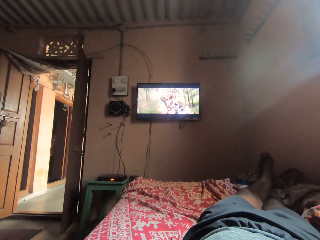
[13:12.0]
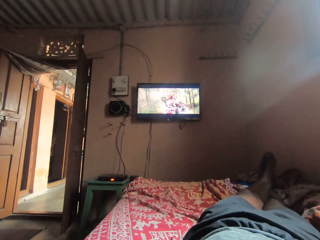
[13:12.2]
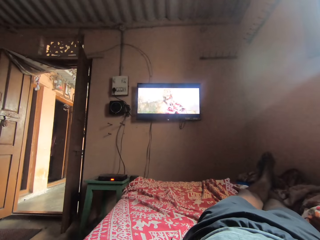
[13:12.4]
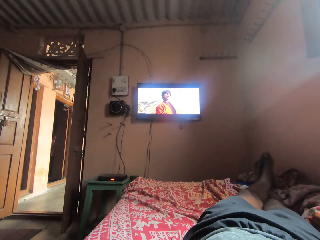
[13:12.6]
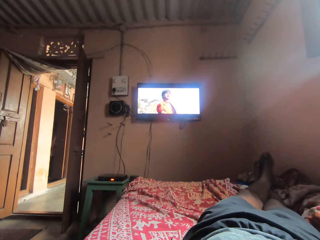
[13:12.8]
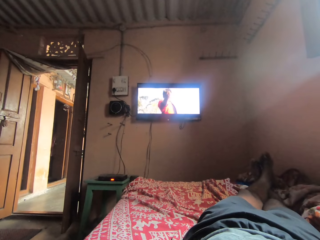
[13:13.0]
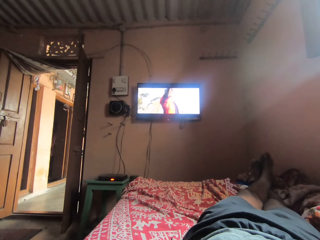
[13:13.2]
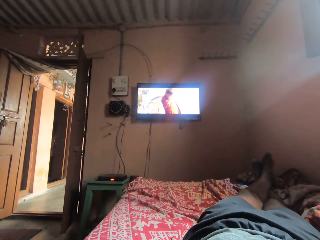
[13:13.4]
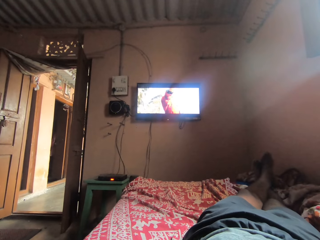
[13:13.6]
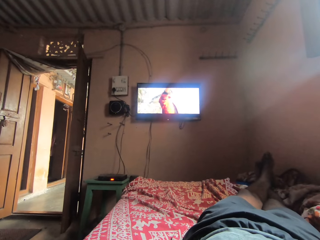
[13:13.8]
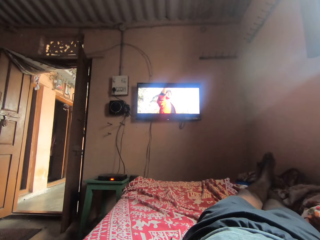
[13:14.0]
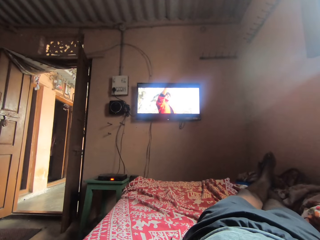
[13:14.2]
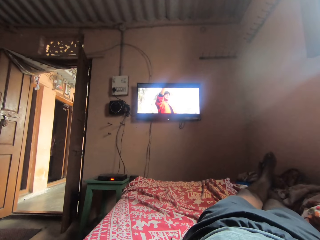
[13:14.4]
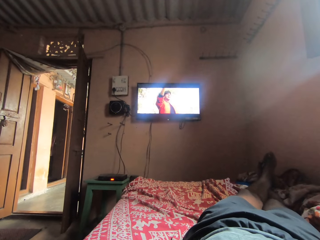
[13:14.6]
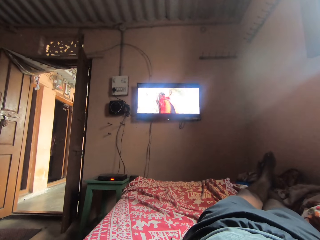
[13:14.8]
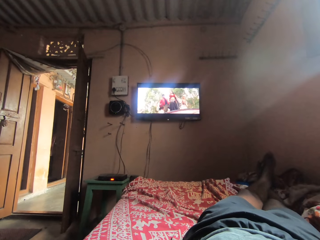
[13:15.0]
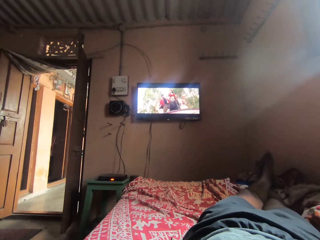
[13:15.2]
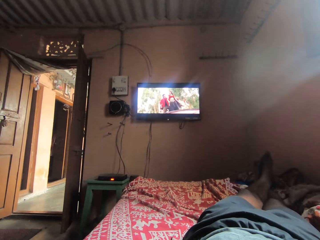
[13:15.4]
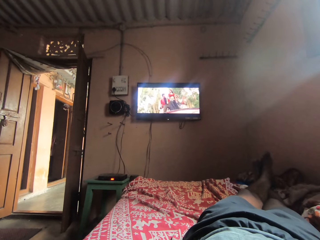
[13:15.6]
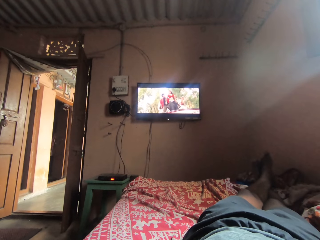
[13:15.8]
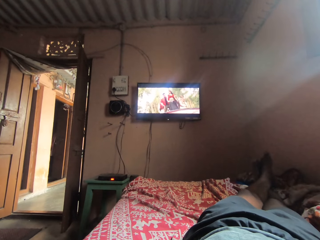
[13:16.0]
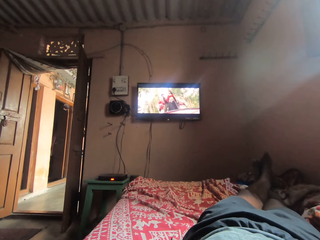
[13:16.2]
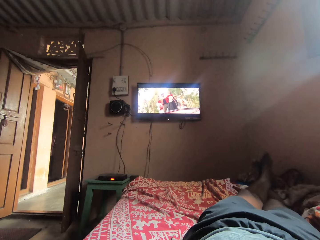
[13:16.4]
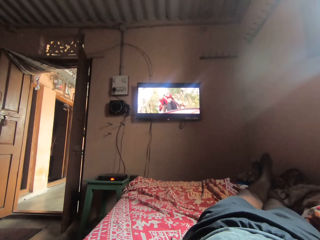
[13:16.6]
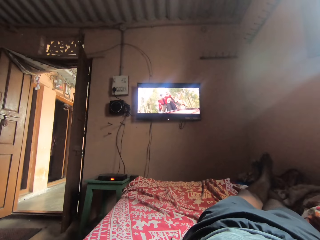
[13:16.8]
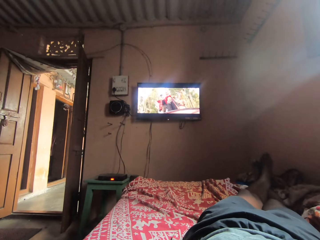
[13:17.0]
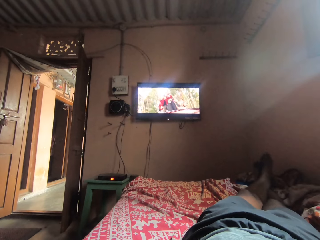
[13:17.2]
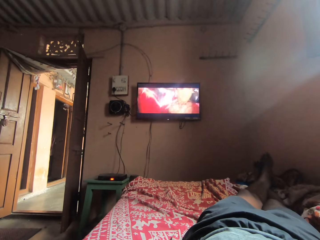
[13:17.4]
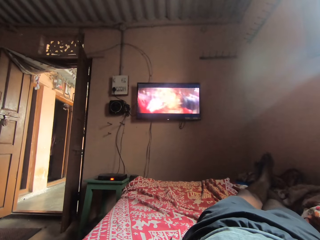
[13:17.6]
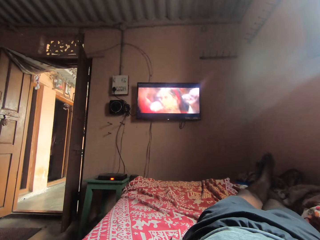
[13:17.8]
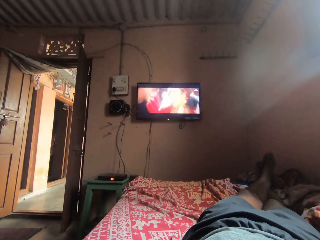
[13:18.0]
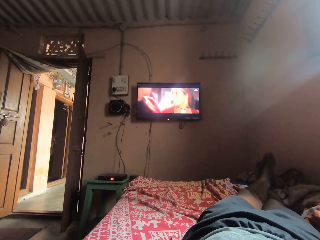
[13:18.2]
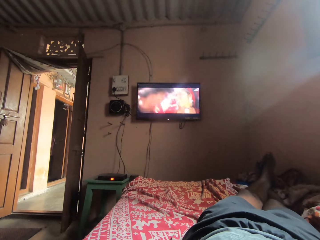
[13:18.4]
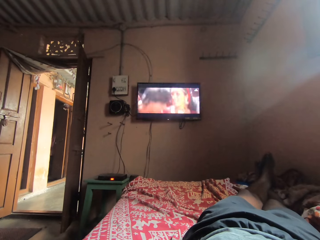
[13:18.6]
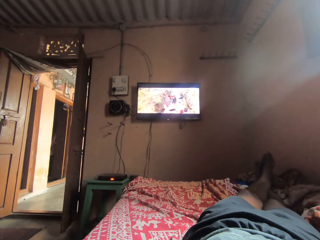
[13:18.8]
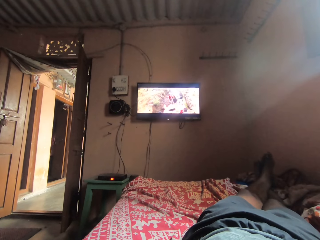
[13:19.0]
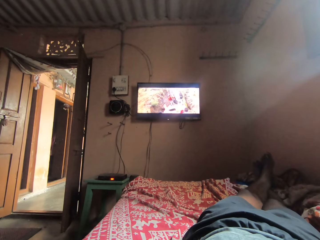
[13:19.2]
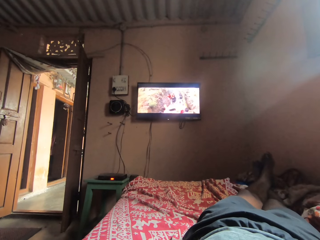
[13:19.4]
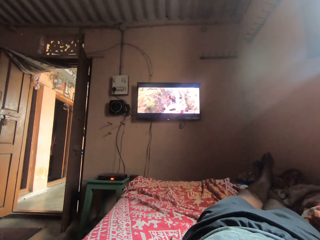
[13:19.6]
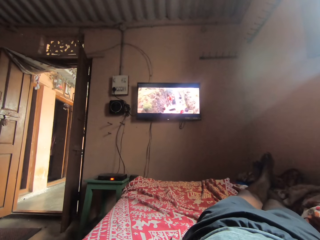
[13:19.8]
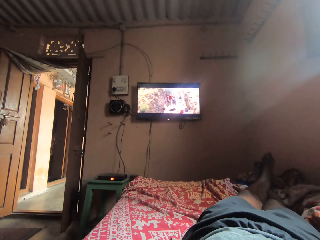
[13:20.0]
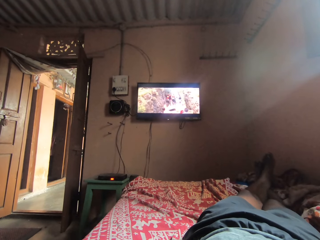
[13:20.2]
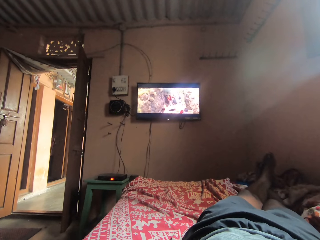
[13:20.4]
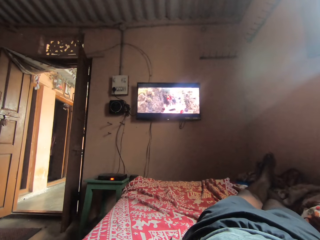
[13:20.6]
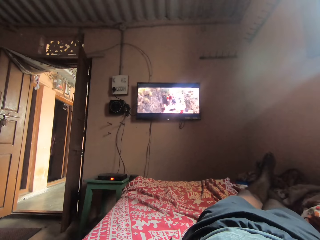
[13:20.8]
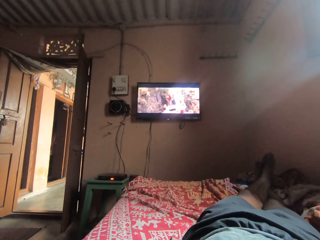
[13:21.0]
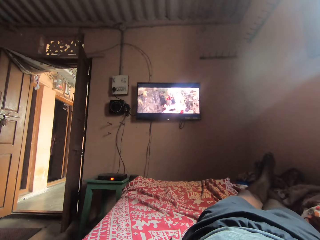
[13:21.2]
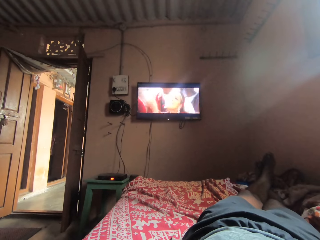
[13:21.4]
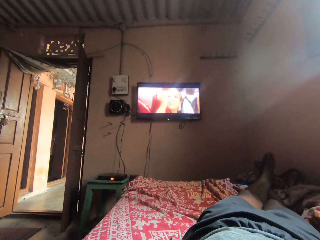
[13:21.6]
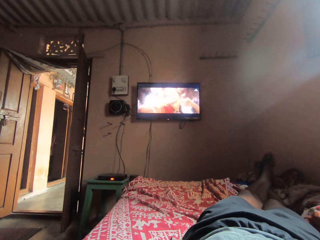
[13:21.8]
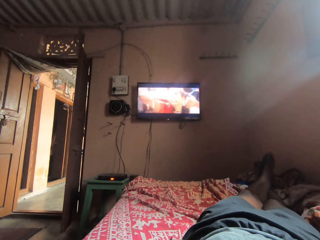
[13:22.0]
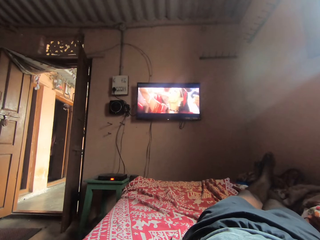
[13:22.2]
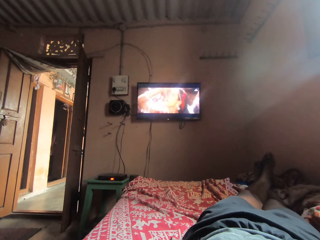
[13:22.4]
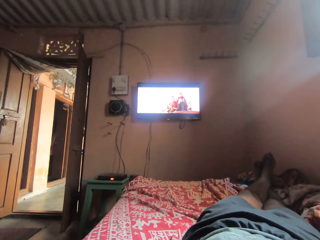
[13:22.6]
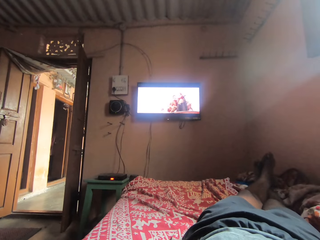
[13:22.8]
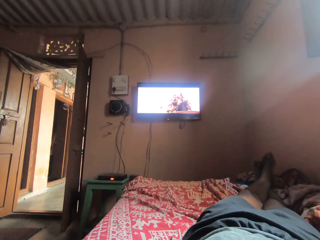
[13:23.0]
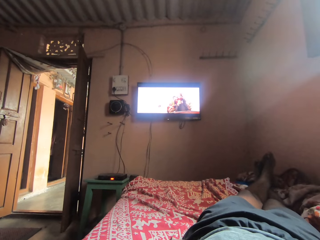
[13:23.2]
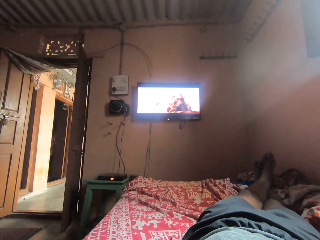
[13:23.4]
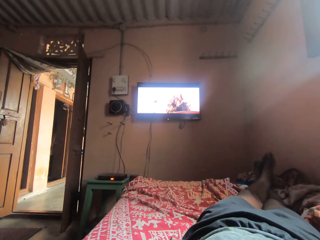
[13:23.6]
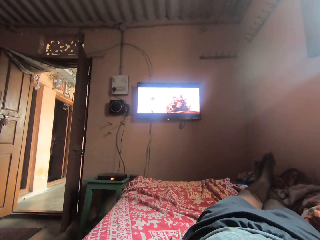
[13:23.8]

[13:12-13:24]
The camera wearer stares on a television.

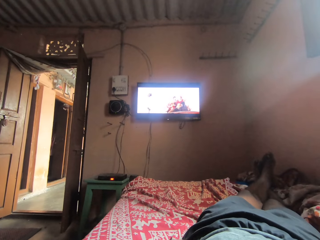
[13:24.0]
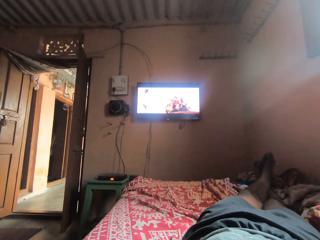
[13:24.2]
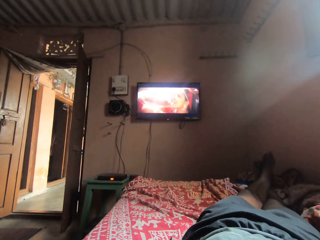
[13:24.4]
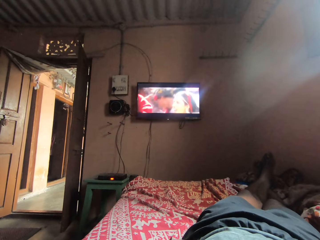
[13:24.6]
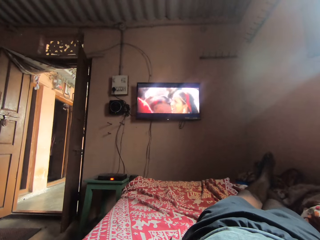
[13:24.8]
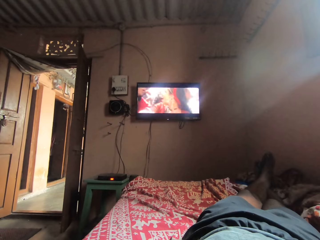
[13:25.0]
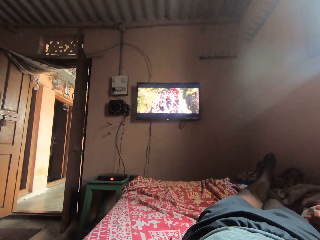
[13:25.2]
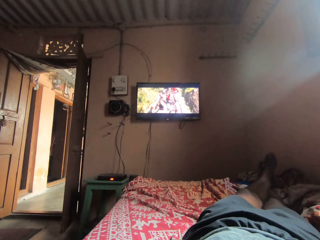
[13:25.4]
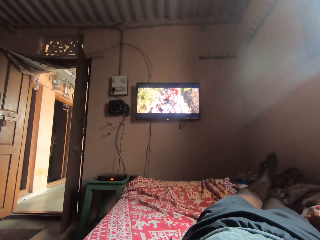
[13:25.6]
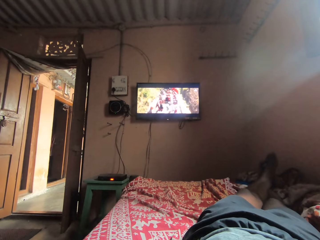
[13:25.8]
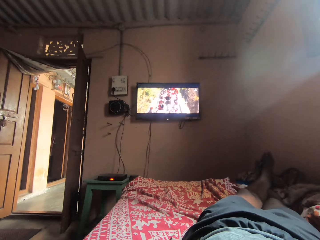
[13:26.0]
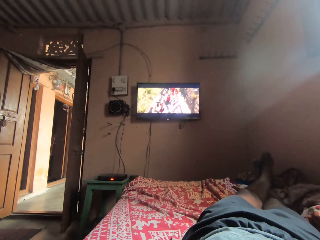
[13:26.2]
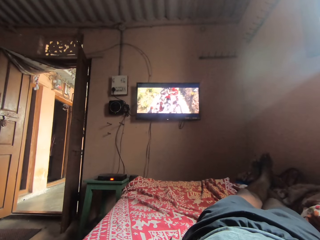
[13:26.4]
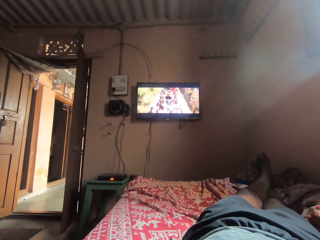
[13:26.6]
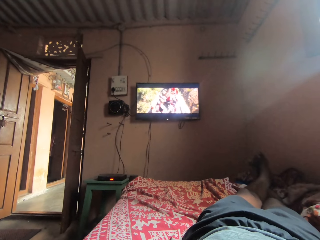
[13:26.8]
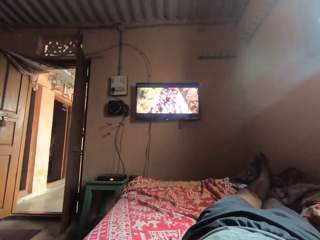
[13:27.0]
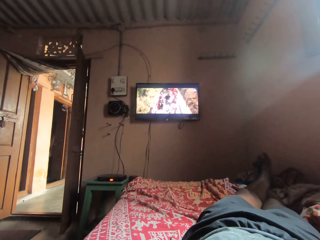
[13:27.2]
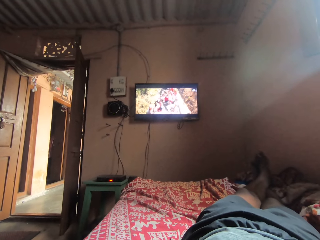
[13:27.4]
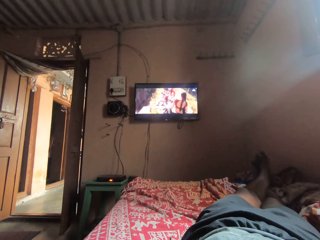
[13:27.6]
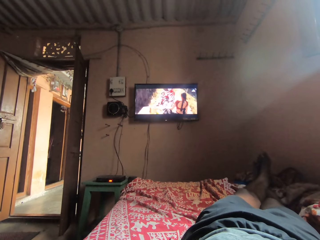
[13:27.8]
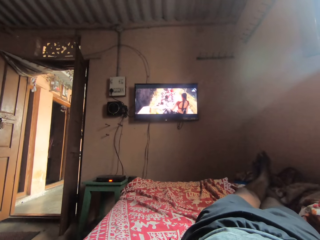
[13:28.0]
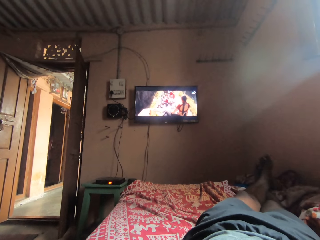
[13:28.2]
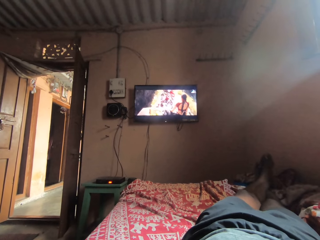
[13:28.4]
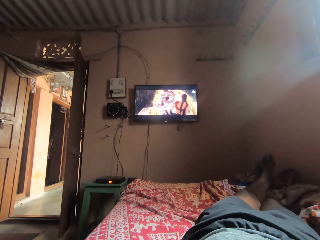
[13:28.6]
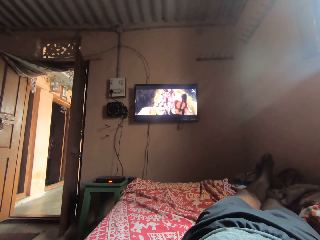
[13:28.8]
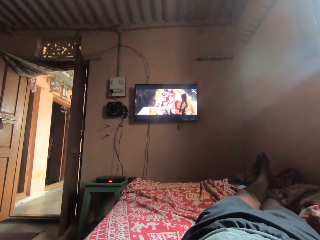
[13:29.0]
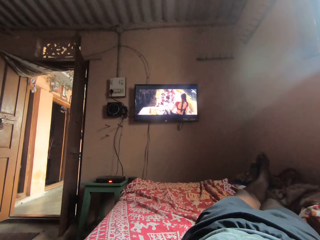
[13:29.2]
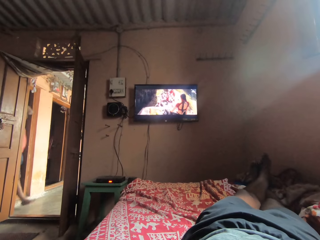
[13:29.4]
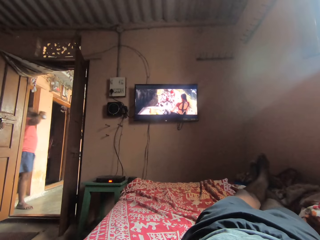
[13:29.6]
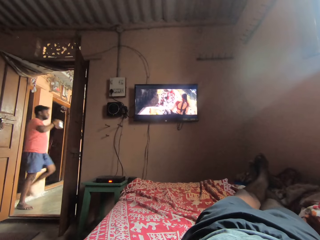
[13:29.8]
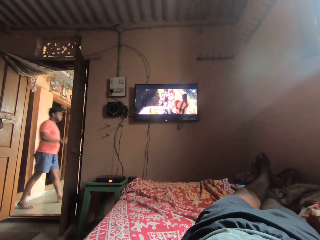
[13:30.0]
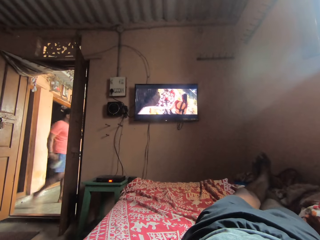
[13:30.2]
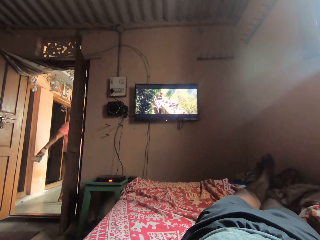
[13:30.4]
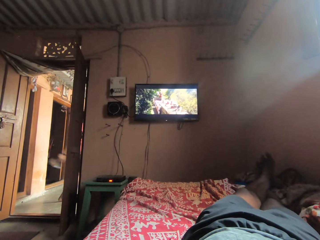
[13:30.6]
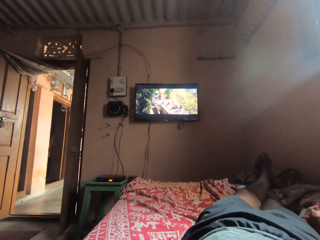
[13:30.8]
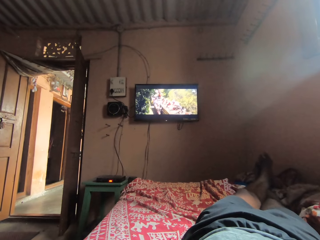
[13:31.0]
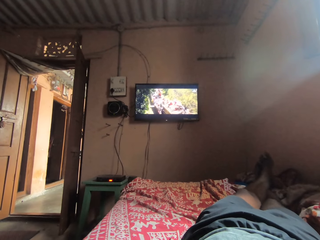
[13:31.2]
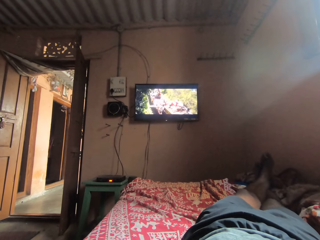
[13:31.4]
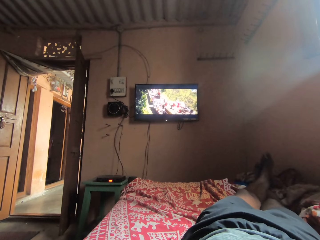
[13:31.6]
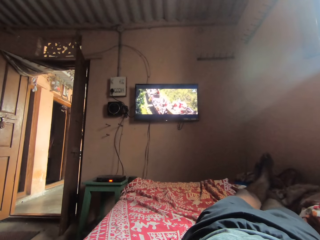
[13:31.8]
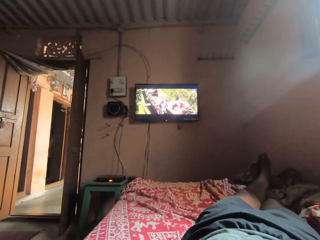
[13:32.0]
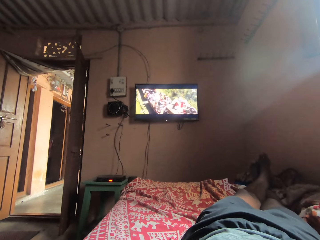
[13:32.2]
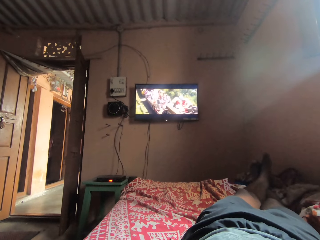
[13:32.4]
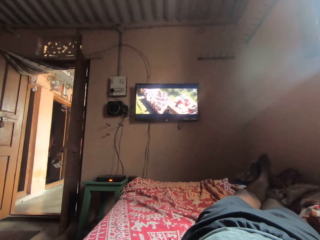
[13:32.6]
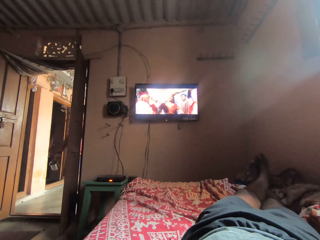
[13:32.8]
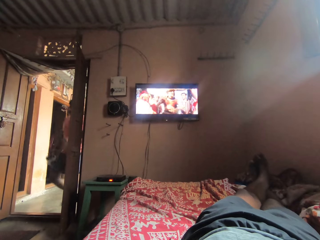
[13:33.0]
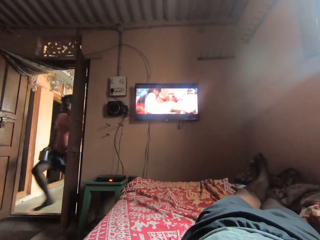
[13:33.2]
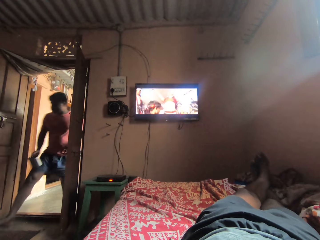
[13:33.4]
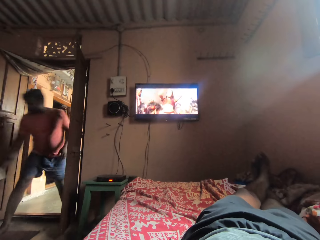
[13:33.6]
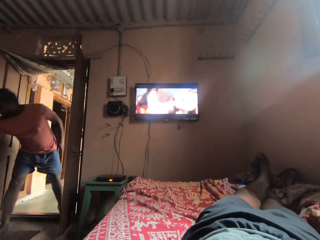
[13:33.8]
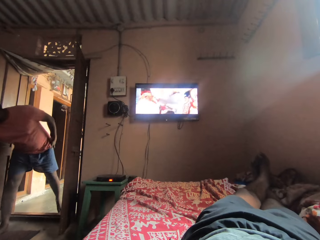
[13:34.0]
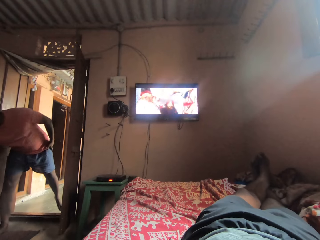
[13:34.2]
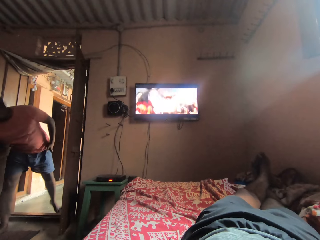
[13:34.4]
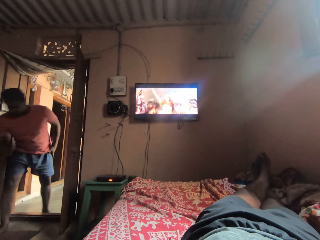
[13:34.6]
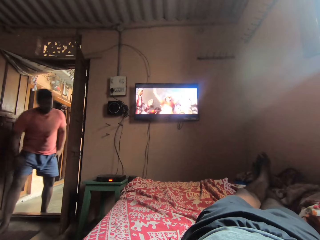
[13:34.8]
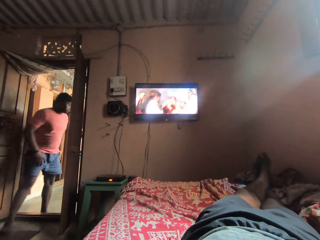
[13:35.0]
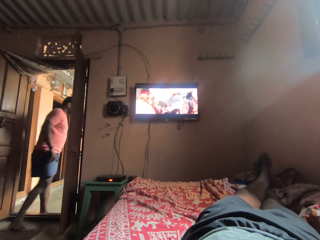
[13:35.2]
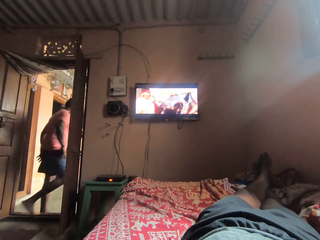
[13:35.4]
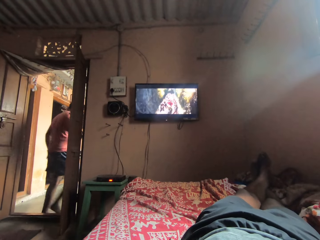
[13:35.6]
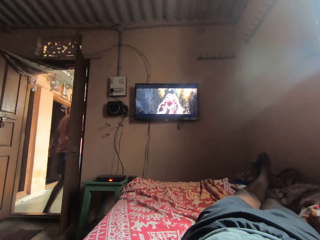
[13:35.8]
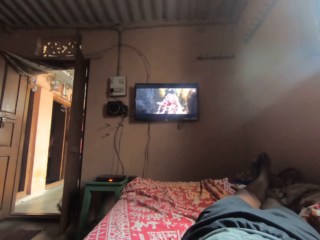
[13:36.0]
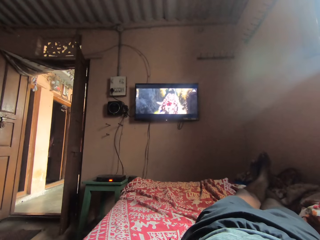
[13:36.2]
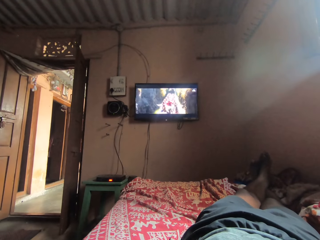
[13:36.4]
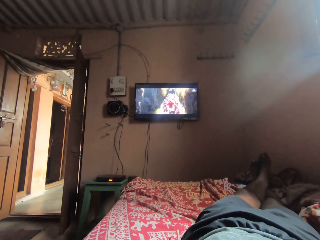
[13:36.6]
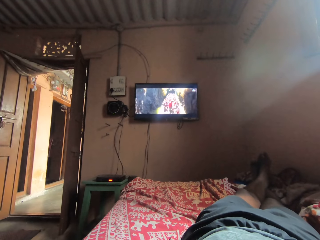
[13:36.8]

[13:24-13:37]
The camera wearer moves legs around. They stare on a television. A person walks in the door. The person bends down and walks out the door.
